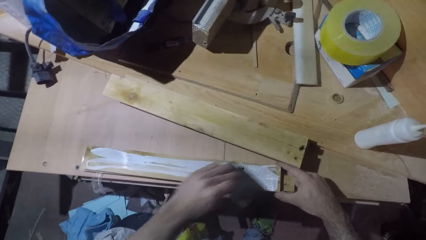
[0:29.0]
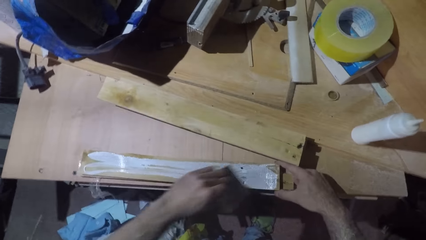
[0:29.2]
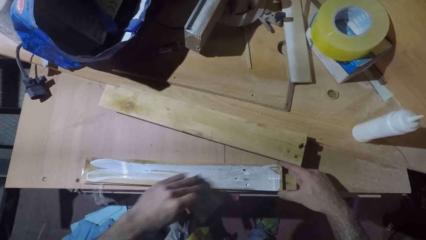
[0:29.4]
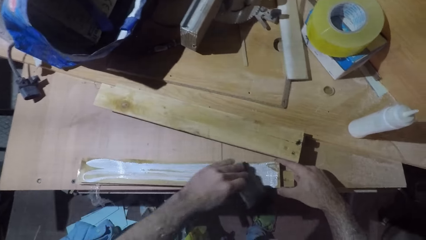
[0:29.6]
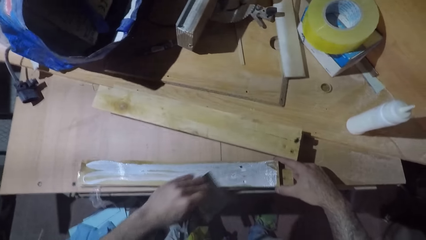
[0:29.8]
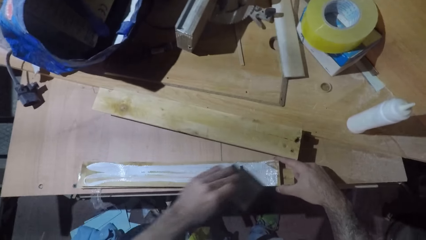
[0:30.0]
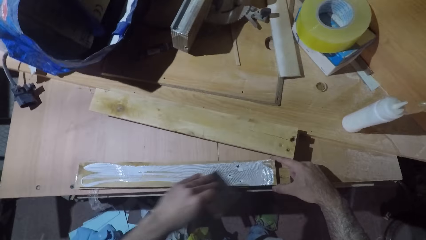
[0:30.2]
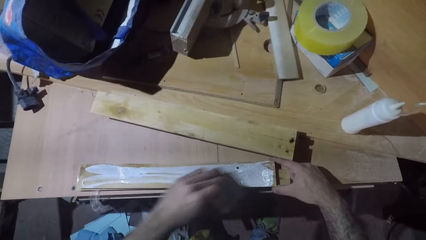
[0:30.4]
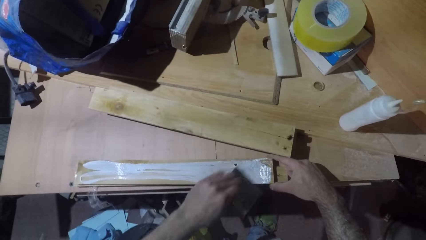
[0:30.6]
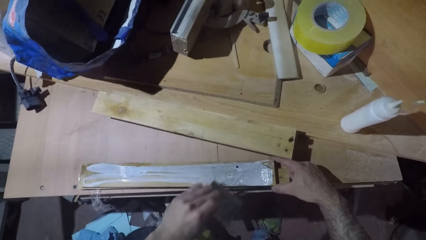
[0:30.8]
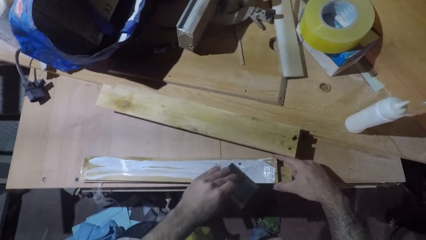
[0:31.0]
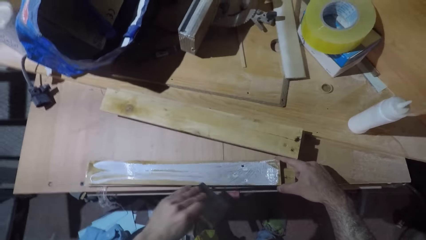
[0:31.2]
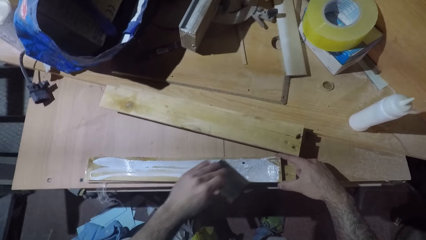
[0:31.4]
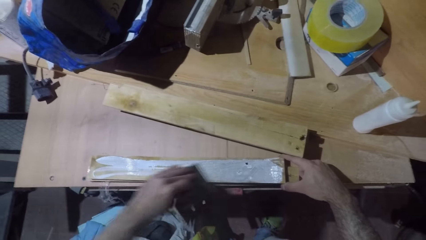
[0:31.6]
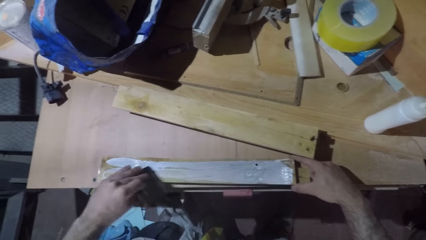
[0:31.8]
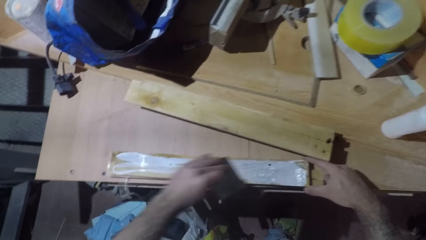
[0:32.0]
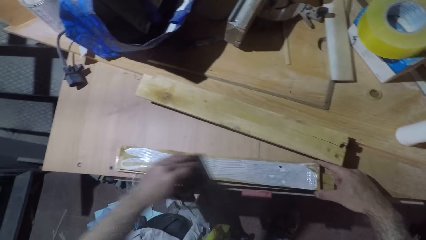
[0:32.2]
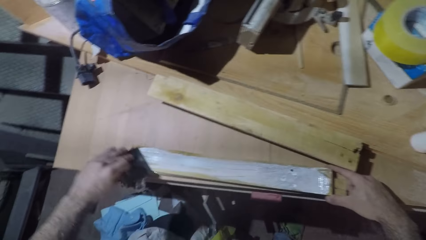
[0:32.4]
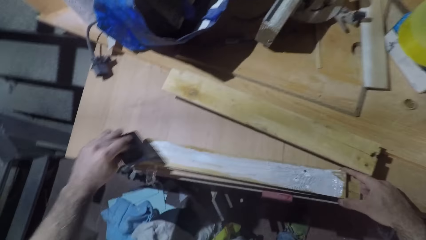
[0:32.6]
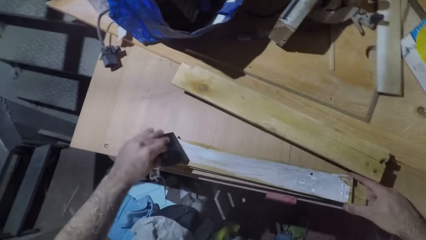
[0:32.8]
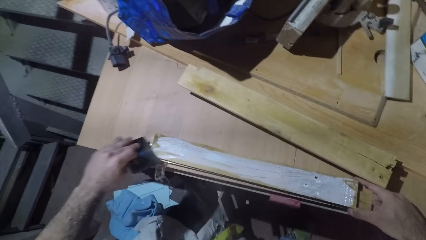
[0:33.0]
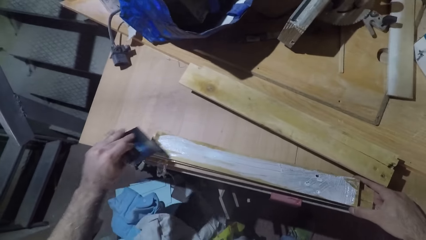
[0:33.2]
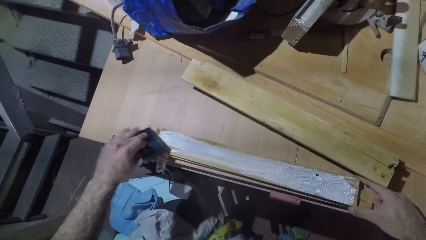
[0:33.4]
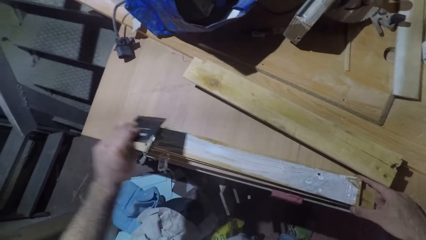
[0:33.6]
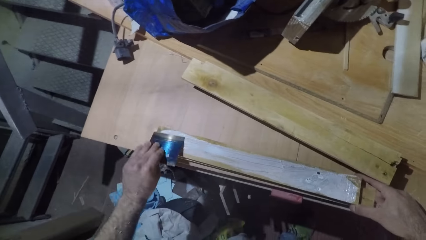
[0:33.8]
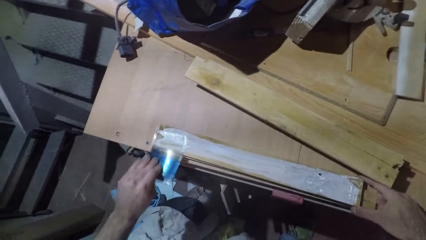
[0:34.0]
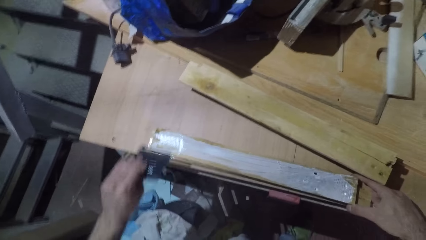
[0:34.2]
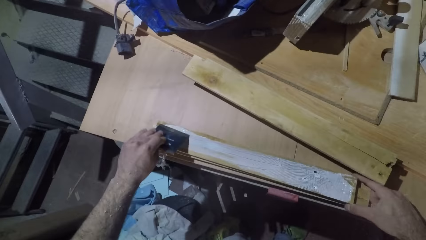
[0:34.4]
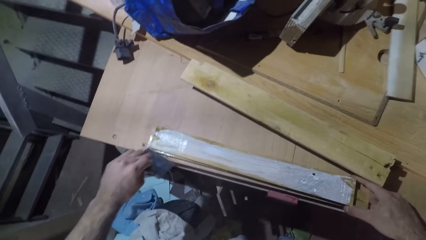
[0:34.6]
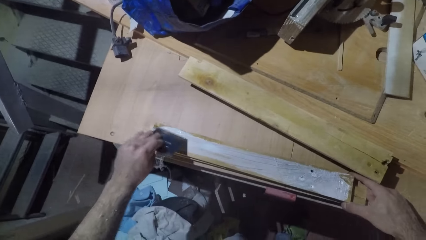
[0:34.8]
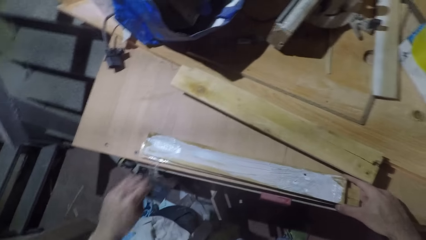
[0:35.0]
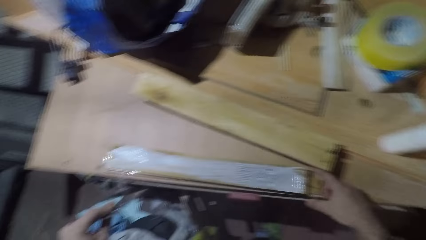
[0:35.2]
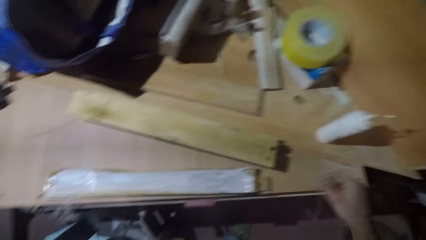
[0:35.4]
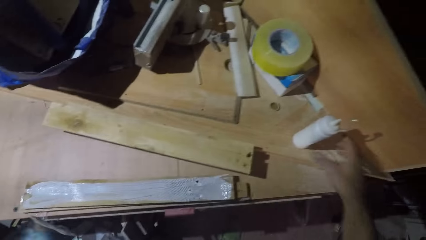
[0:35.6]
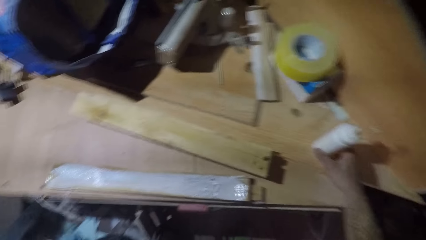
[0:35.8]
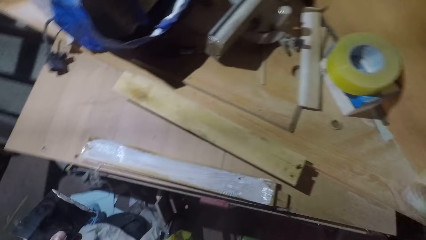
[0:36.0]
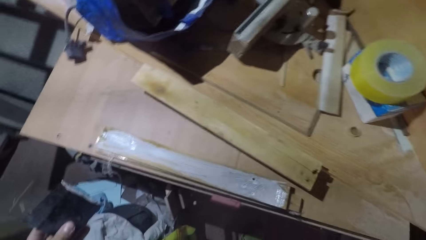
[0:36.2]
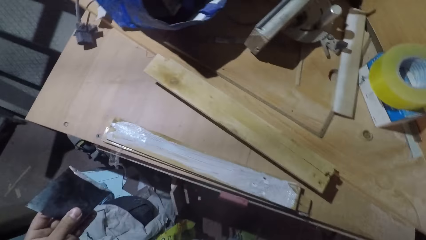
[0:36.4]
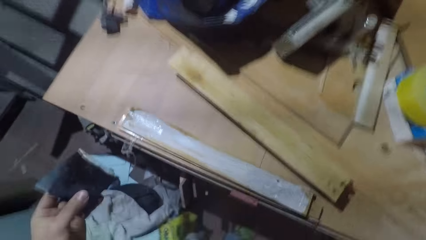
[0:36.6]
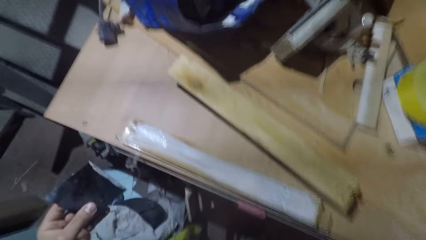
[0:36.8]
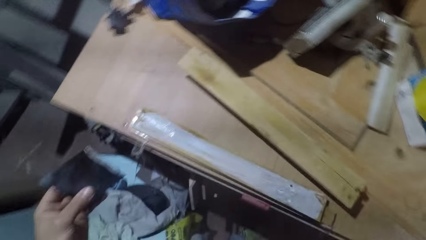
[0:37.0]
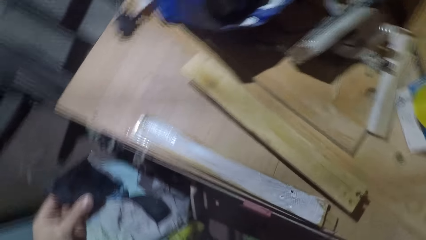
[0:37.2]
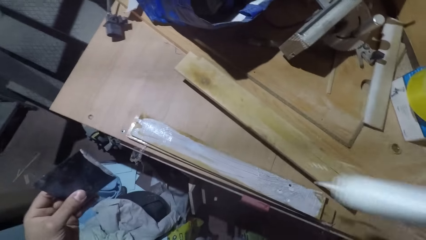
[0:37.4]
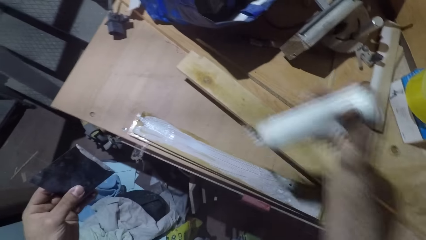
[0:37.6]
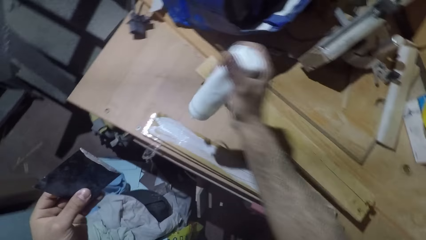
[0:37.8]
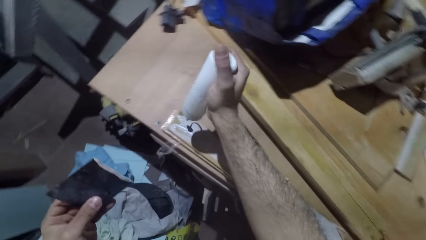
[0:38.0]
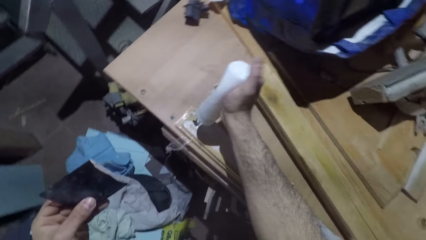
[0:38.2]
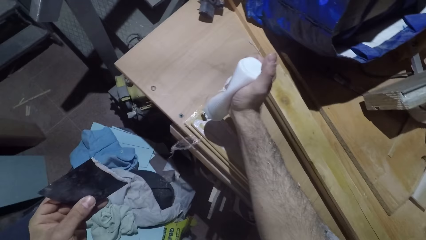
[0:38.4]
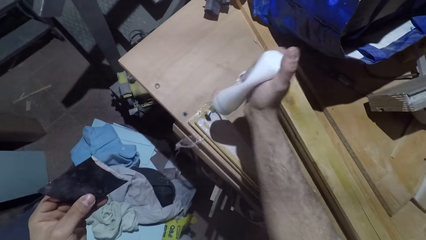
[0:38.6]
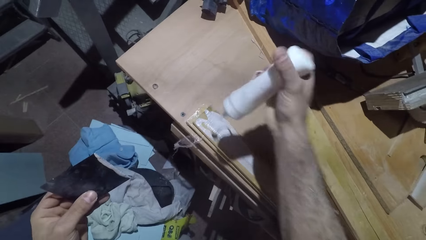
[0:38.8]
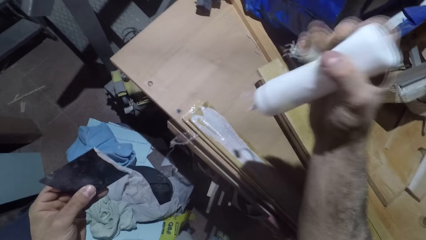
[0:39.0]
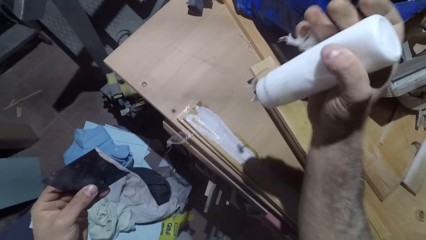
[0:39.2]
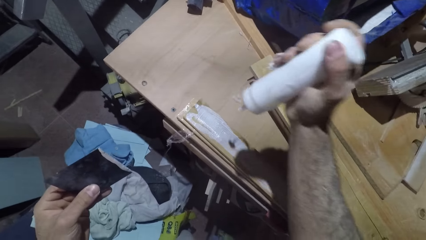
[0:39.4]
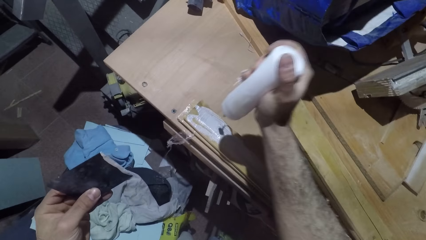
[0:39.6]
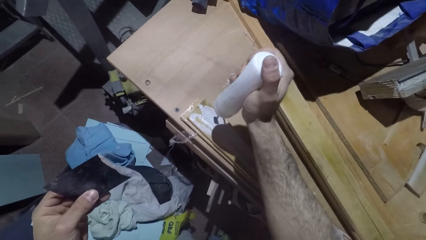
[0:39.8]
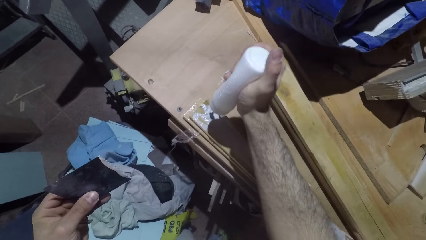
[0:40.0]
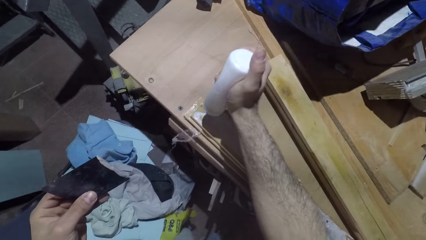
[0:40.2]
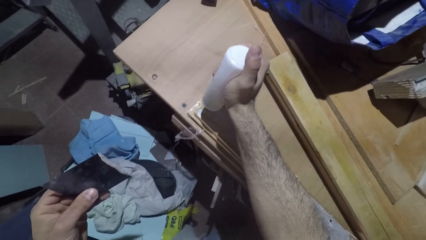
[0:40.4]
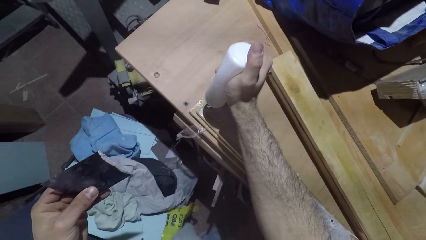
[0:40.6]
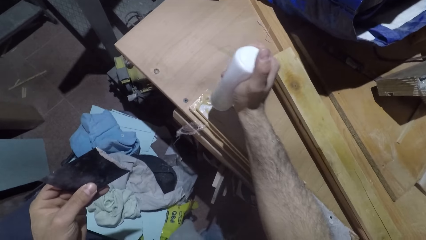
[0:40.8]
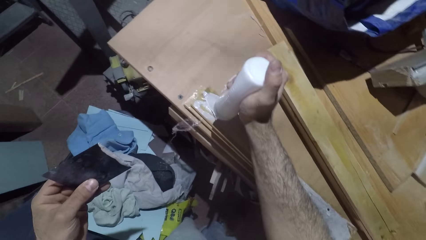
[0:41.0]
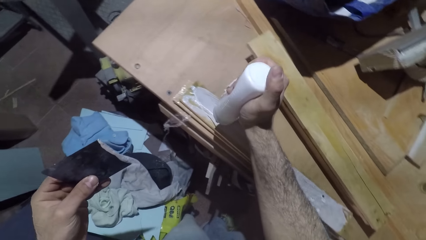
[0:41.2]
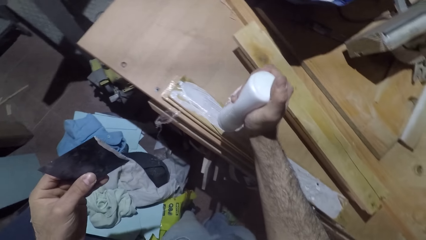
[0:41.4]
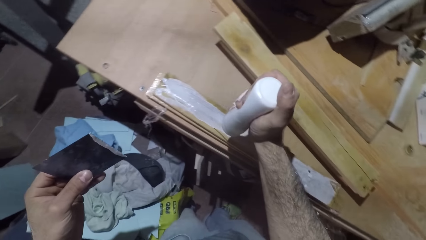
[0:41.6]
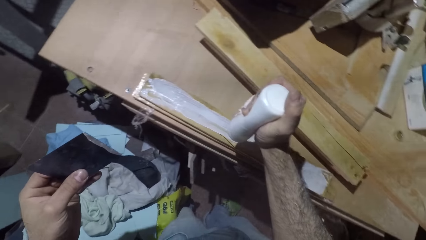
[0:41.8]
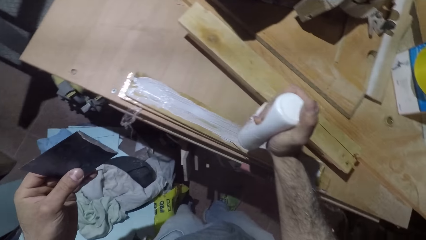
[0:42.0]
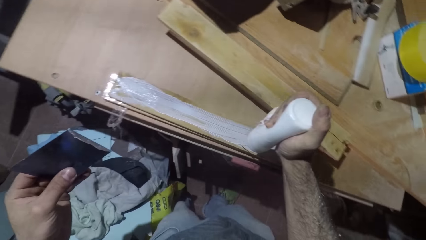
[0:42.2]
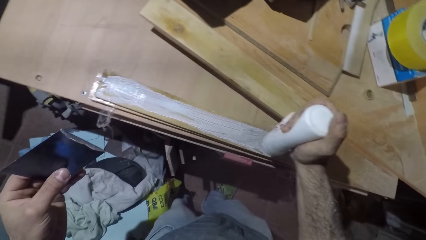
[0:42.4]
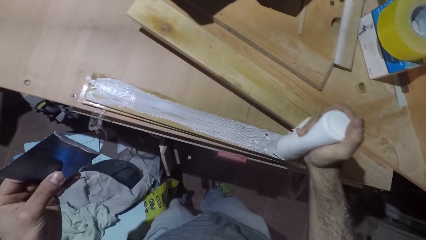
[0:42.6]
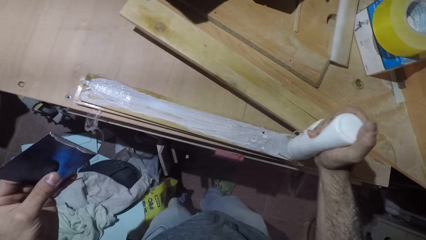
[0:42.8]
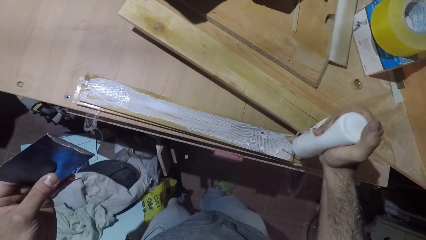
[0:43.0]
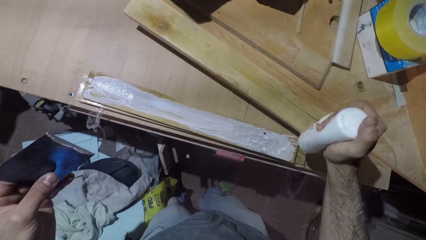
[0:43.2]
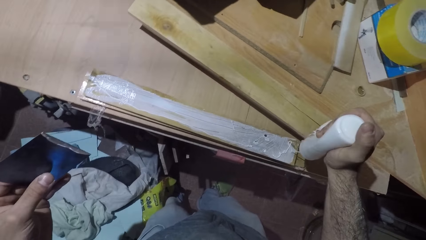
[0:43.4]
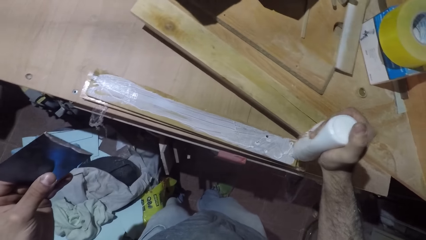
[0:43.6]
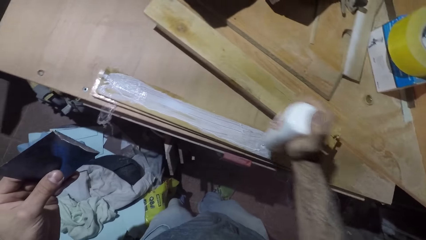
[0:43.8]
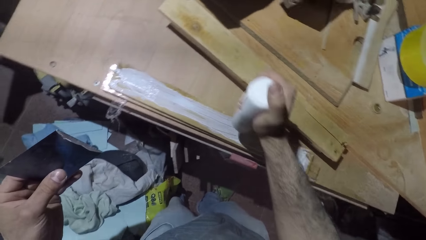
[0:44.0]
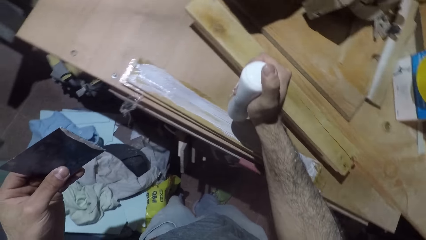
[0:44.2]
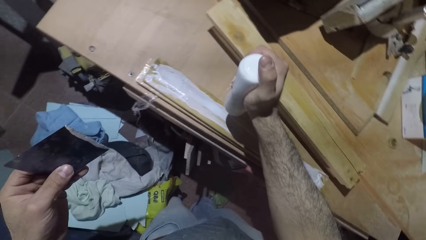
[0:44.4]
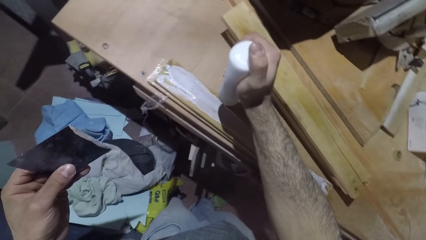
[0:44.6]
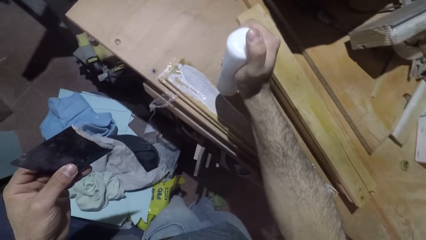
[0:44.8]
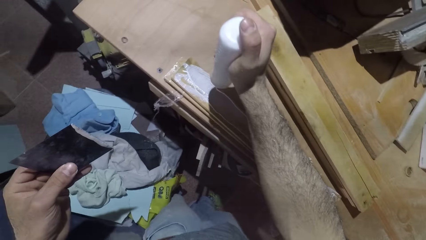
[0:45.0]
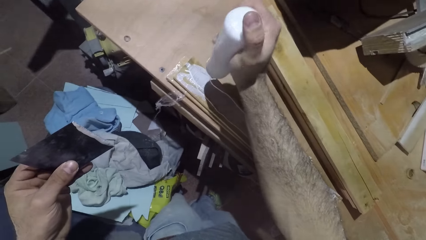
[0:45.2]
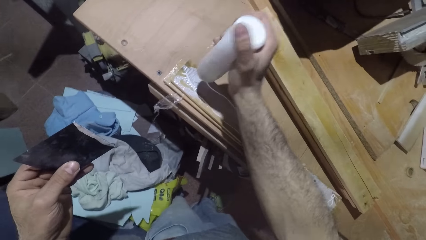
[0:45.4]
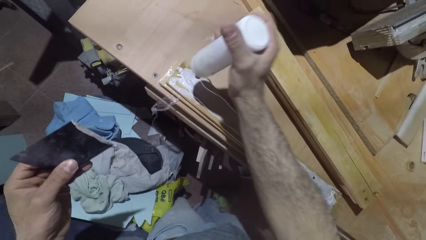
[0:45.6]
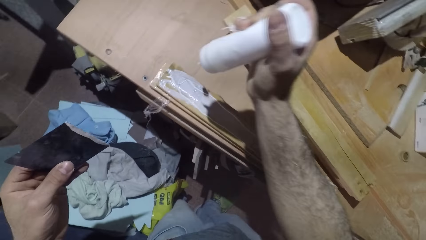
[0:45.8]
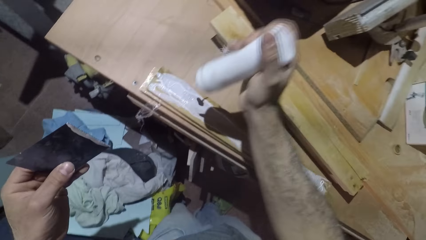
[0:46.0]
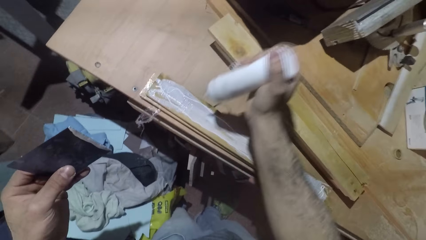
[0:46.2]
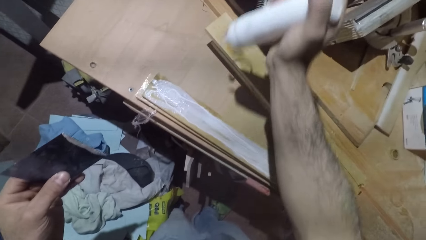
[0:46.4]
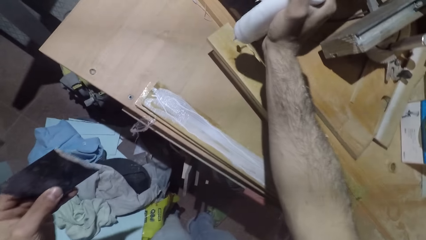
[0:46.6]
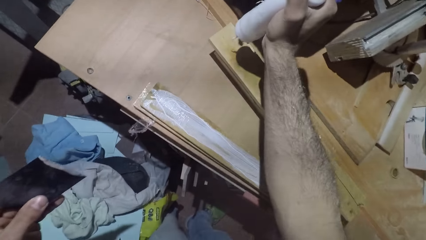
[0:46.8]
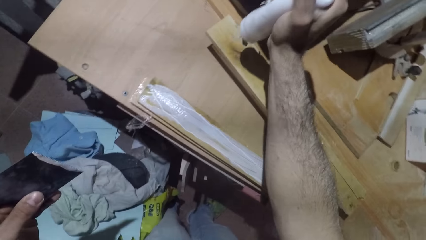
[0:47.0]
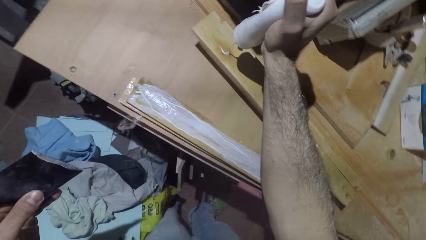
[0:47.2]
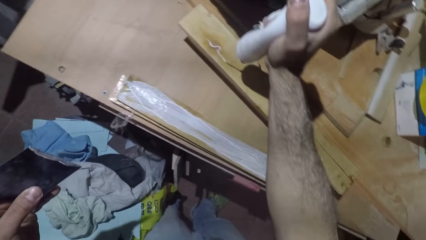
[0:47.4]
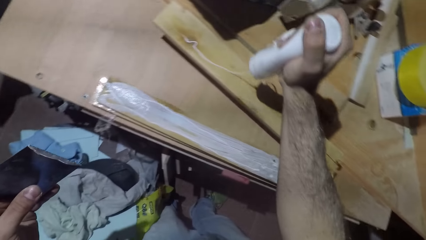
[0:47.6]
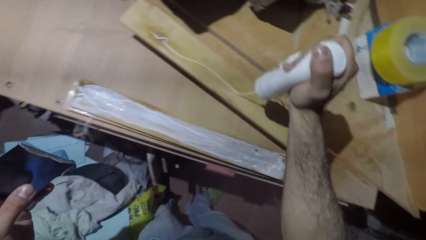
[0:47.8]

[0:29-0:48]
The camera wearer picks the glue can. They shake the glue can. They apply wood glue on the wood.
